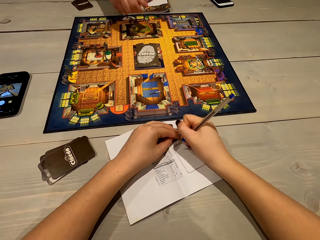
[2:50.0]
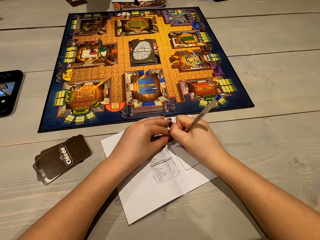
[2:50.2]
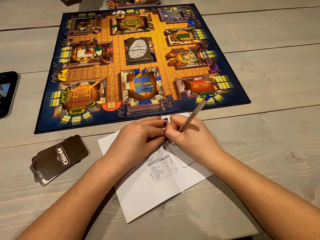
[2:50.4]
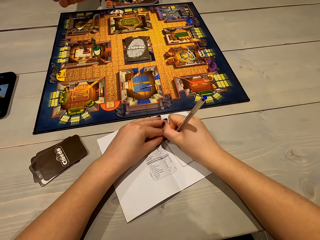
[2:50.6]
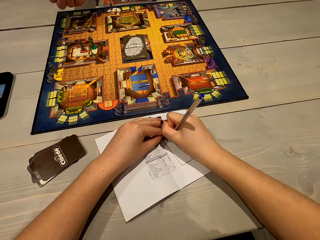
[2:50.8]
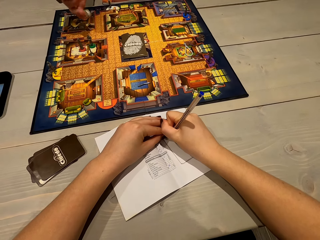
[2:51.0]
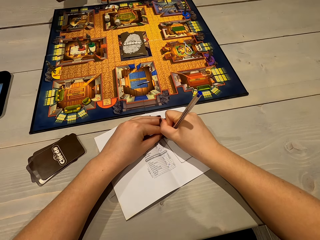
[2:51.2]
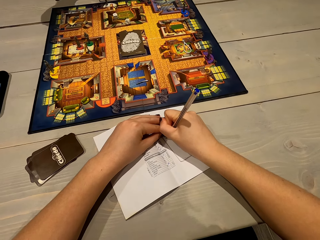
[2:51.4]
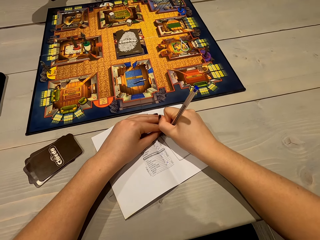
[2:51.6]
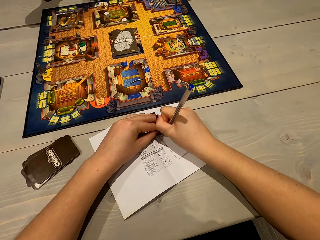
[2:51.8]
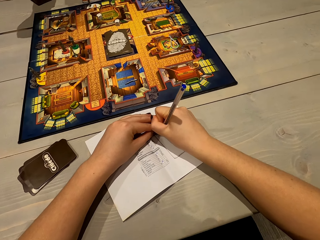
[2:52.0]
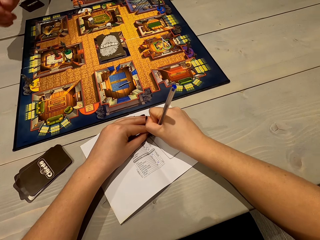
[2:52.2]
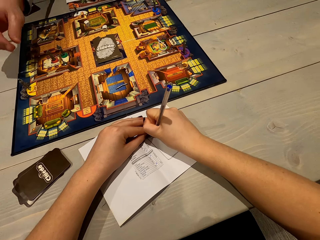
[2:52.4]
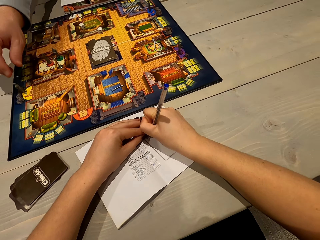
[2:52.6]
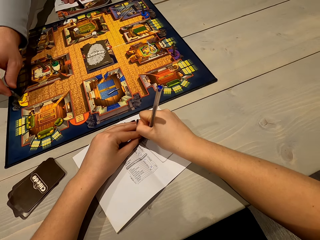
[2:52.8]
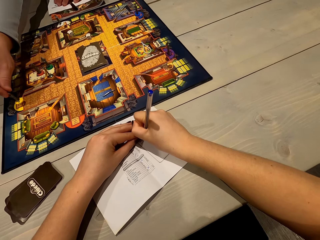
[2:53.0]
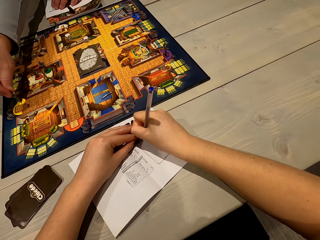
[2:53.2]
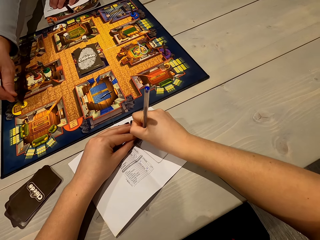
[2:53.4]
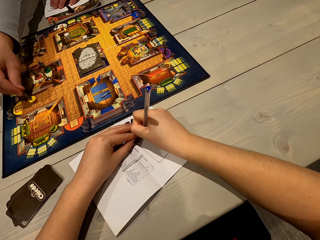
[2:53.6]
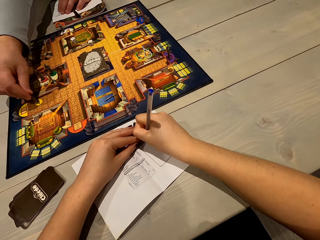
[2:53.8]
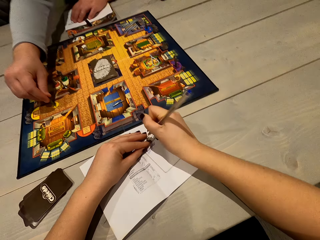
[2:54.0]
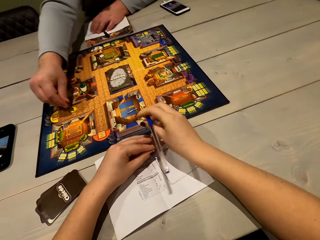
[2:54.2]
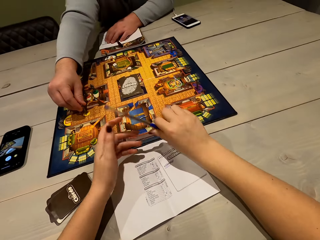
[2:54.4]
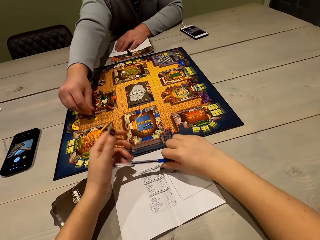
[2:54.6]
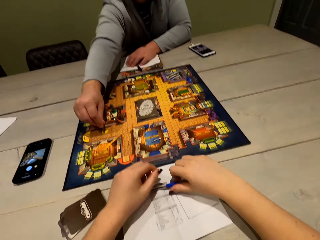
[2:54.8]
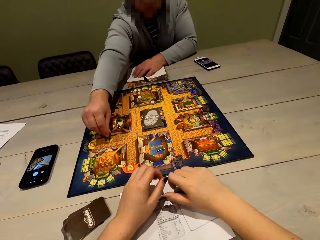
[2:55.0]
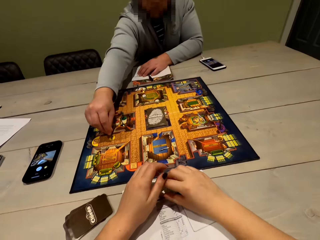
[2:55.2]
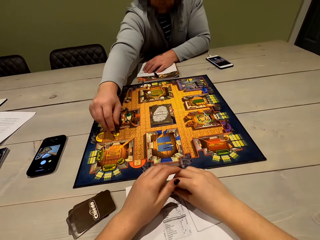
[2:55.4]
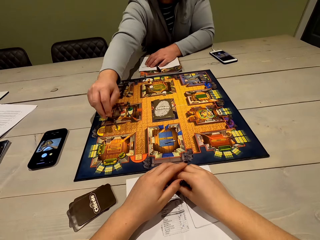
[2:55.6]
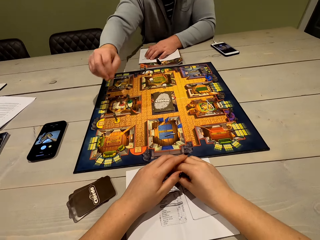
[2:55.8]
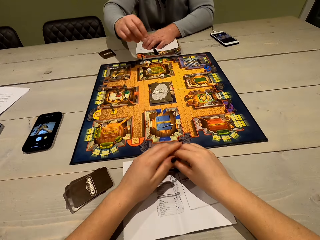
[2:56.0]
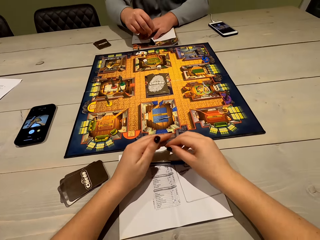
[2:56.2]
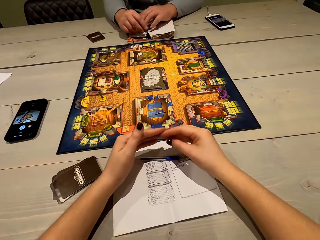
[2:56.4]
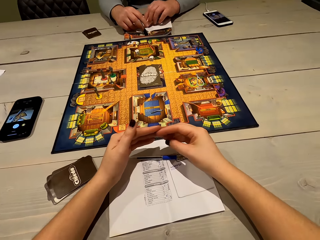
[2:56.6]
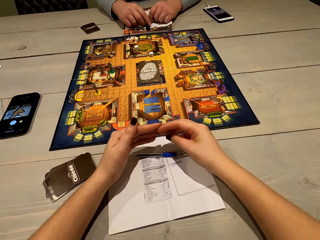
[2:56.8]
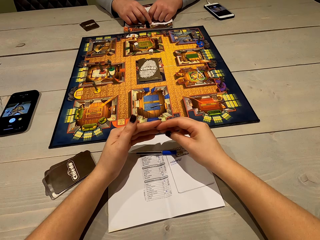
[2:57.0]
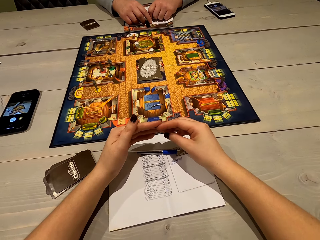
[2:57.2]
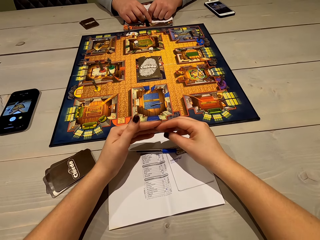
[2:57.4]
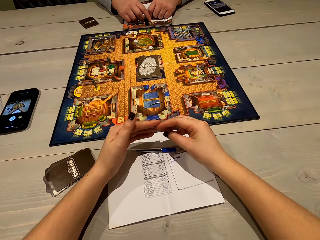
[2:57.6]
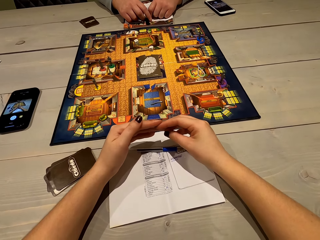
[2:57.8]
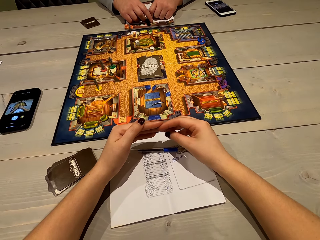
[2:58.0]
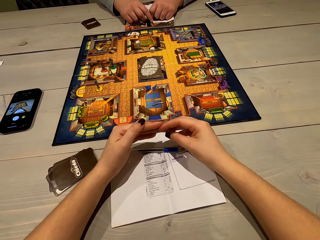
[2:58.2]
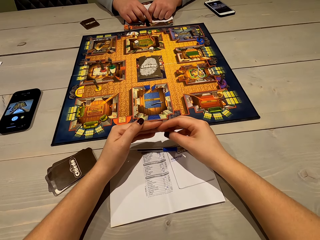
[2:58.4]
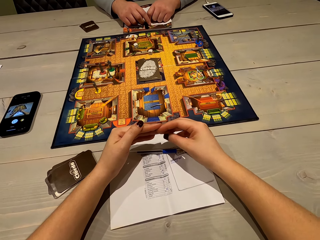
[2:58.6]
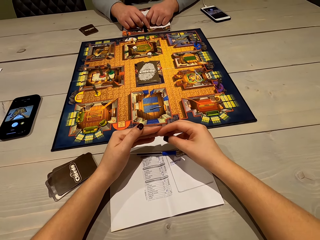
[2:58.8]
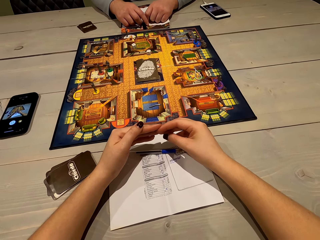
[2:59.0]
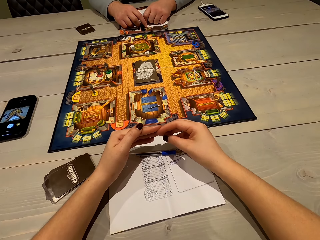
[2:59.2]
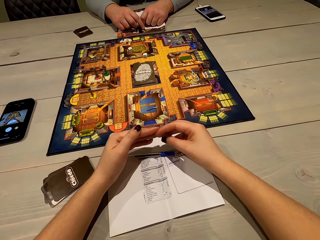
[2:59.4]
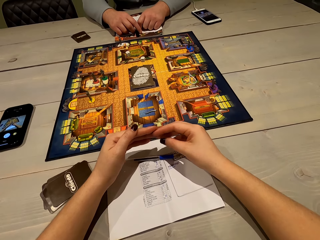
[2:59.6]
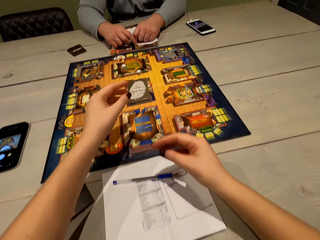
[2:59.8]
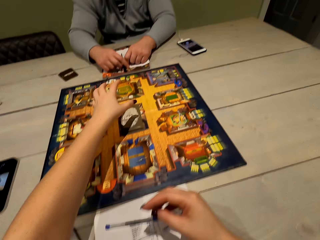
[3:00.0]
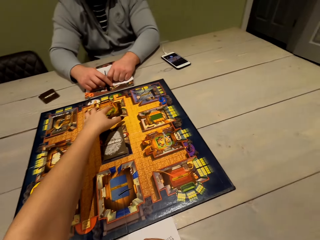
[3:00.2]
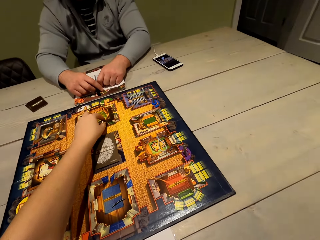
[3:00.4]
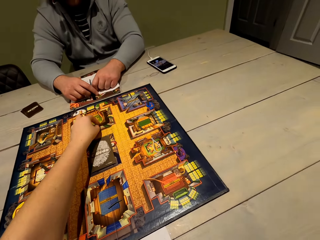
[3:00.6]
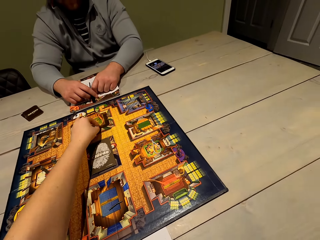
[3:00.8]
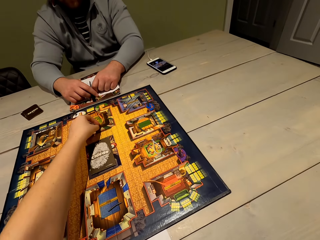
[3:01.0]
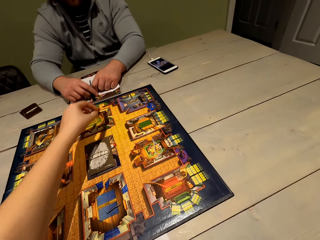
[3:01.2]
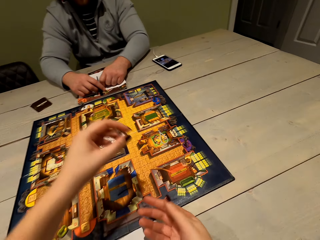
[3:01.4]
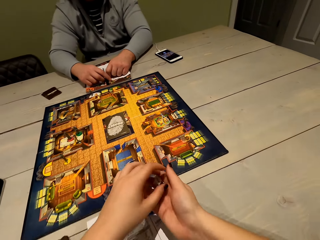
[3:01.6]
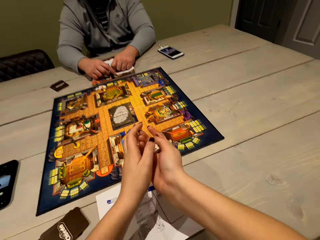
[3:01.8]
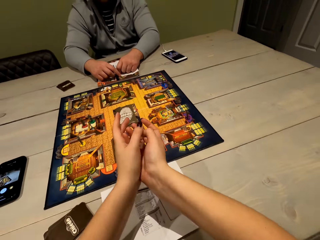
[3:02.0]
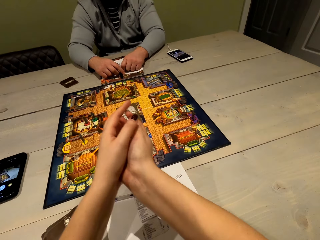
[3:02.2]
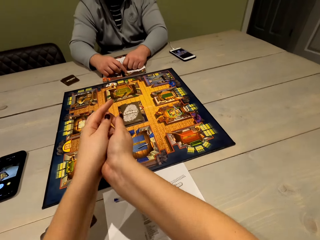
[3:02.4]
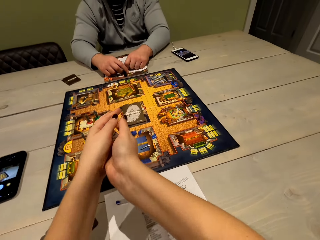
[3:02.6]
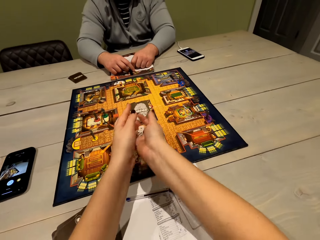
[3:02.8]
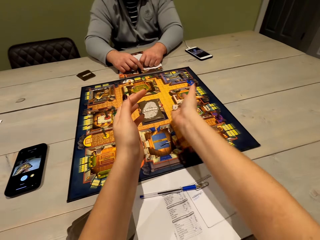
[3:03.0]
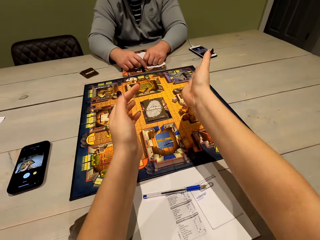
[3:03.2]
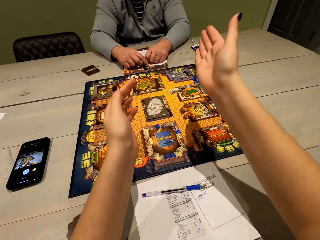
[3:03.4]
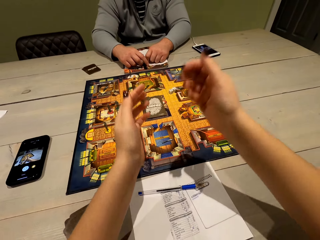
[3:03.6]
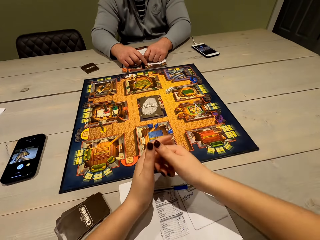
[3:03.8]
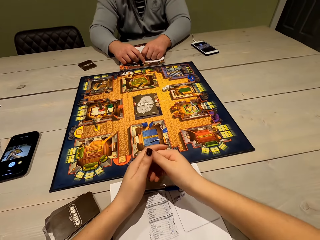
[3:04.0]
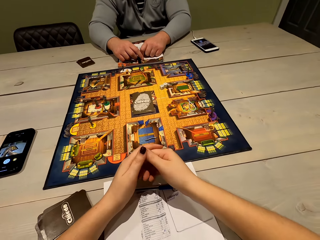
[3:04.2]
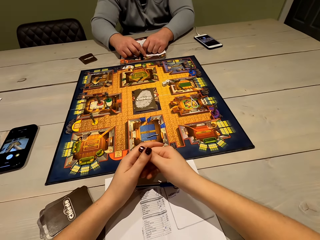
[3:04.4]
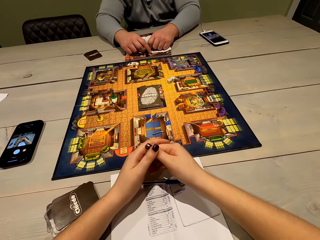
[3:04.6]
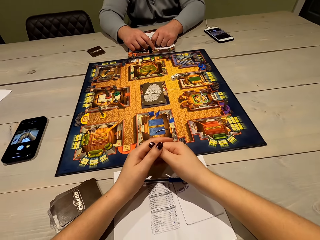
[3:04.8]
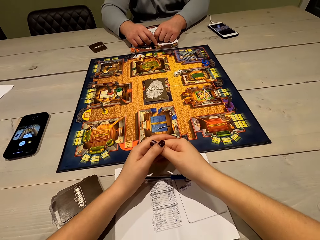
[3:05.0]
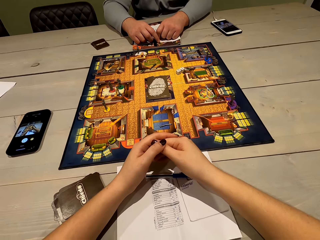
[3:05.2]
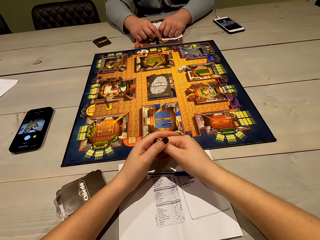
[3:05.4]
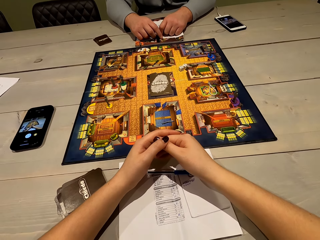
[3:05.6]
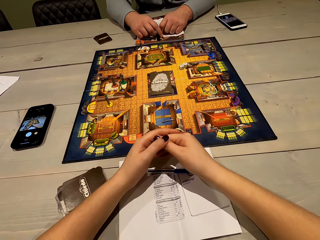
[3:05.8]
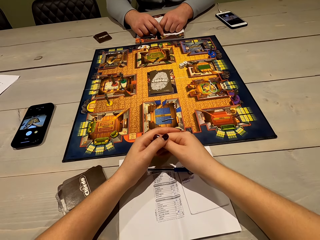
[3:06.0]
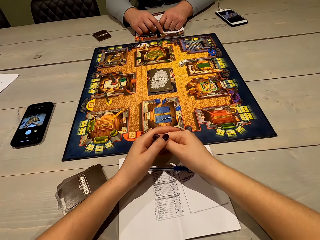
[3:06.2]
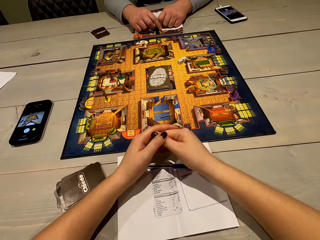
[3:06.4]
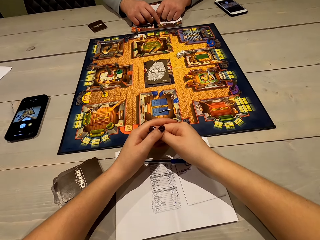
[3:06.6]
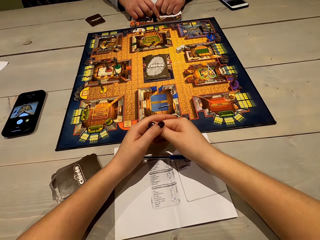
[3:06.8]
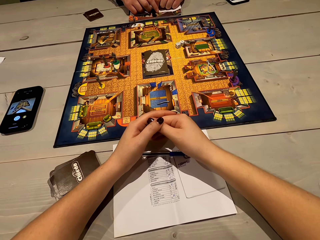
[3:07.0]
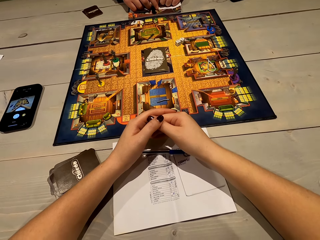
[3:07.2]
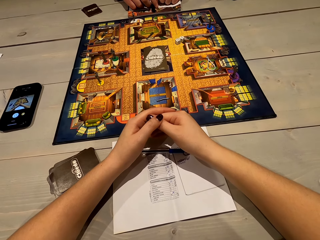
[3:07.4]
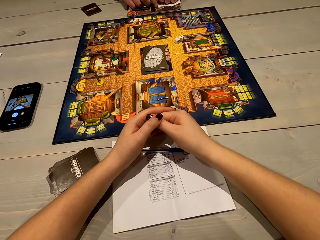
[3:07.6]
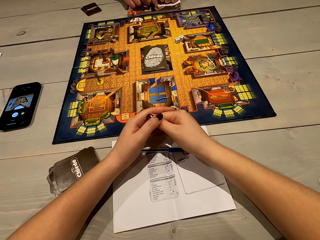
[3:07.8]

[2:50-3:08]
A man picks up the dice, shakes the dice, drops the dice, throws the dice, moves the cluedo game piece and picks the ludo token. The camera wearer puts the pen on the table. The man places the ludo token. The camera wearer puts fingers together. They look at the paper. They pick up the dice, shake the dice, drop the dice and throw the dice on the ludo board.

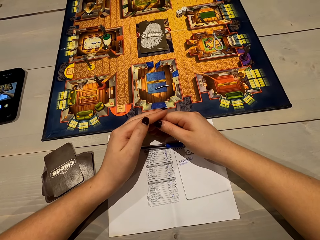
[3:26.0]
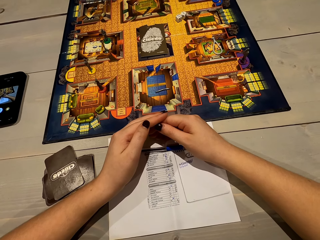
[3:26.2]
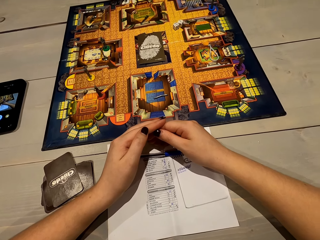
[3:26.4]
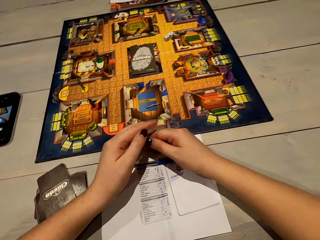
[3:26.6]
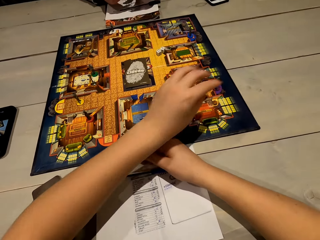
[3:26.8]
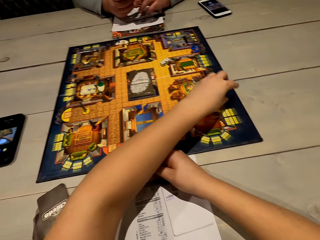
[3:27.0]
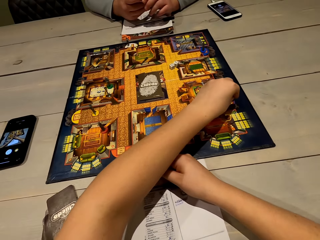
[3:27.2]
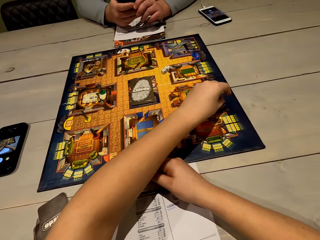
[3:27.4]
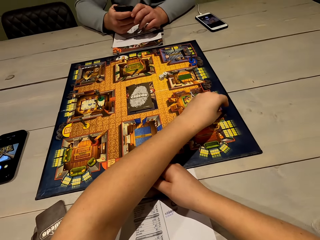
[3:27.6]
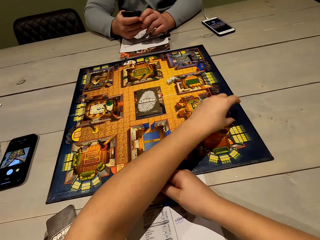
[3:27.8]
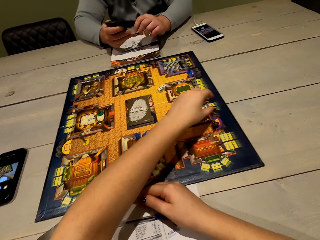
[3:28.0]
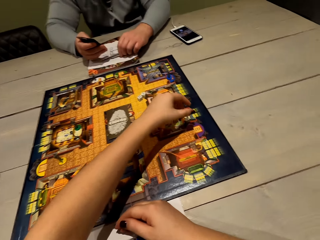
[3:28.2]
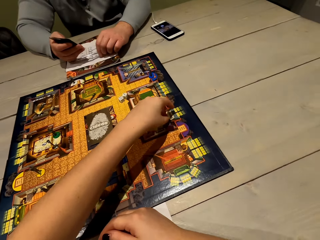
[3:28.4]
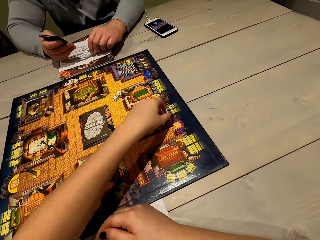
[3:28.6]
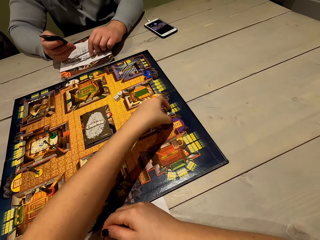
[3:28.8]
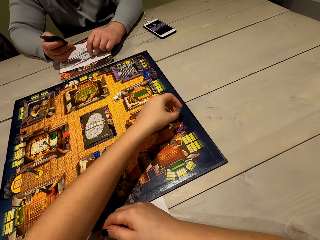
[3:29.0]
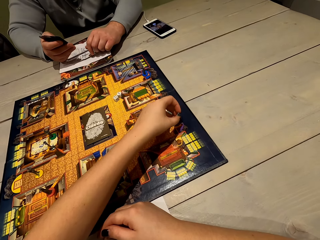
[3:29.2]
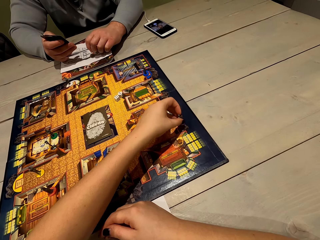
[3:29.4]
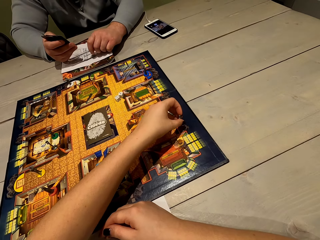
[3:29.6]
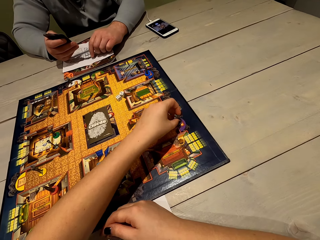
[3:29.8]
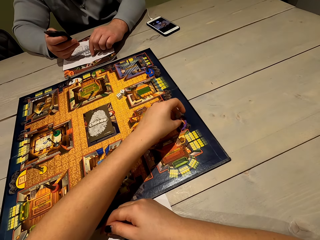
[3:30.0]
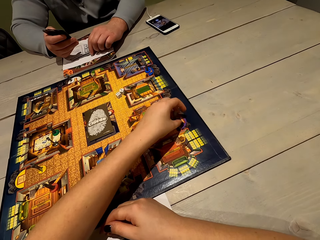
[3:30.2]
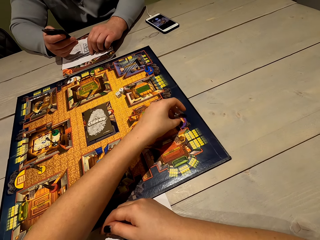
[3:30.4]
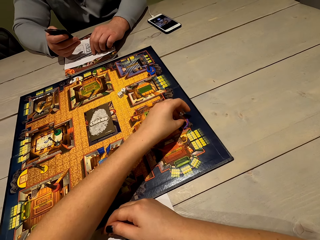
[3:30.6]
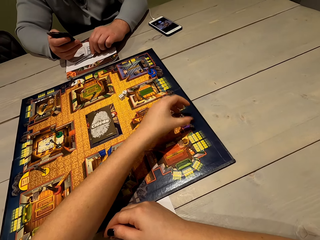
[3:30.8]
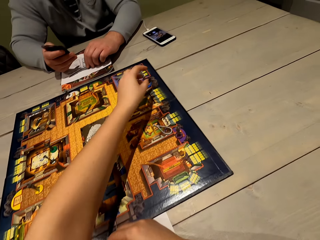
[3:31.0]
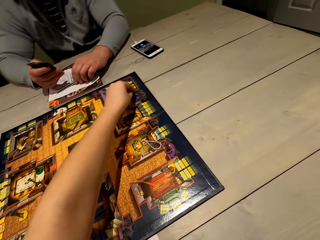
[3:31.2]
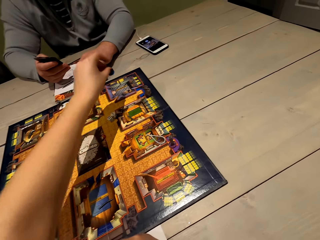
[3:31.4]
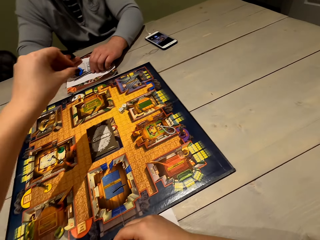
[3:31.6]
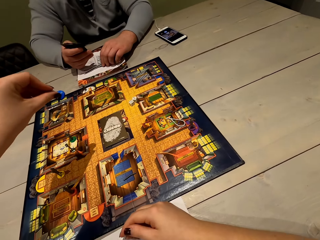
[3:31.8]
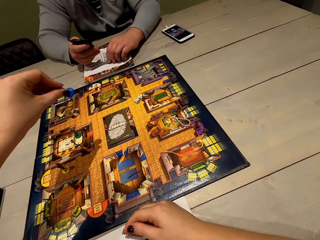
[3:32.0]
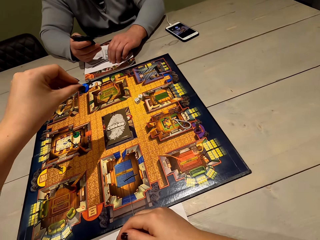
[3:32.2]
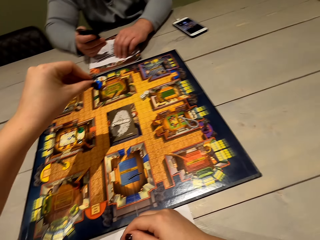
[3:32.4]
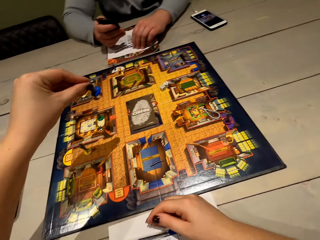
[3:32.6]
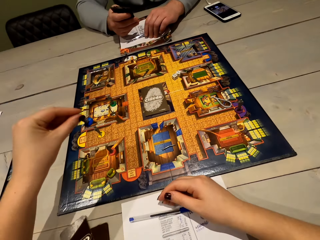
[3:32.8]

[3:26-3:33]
The camera wearer touches a ludo token and picks up the cluedo game piece. They pick the ludo token.
